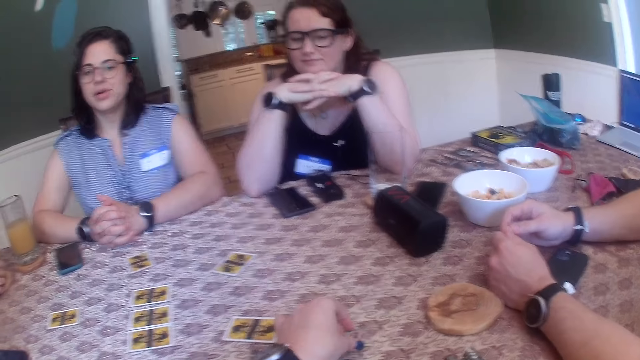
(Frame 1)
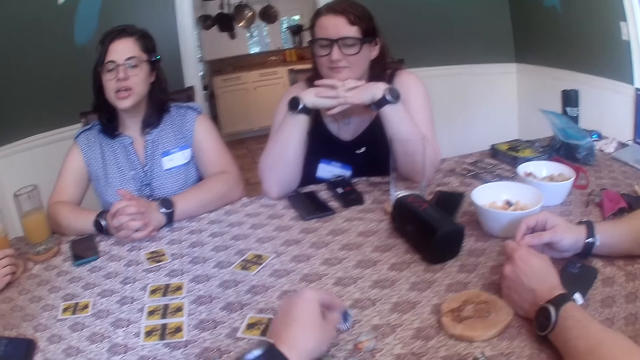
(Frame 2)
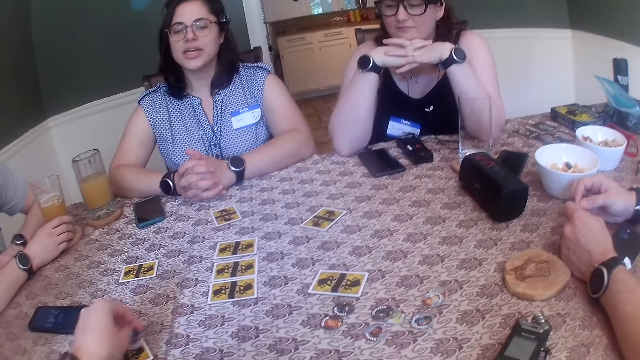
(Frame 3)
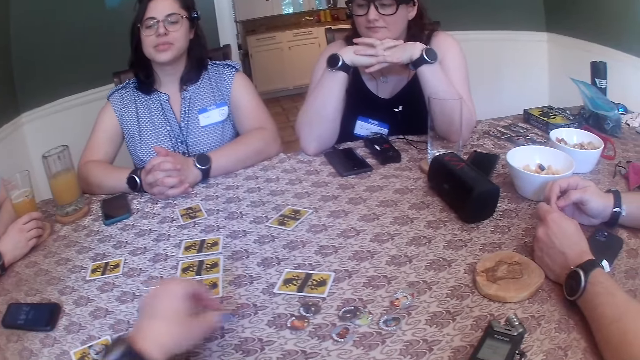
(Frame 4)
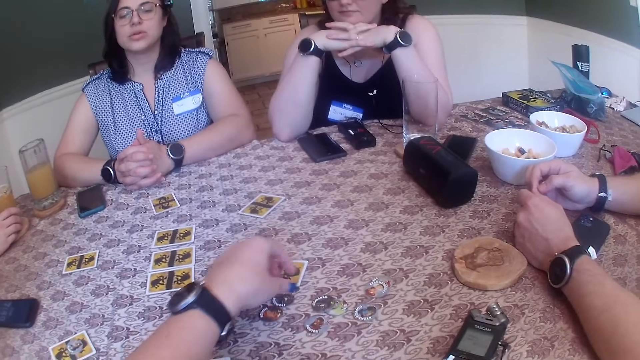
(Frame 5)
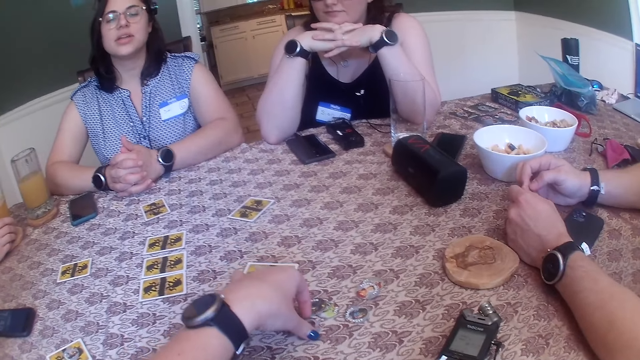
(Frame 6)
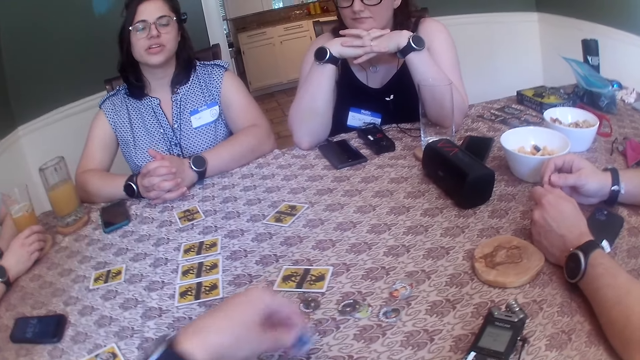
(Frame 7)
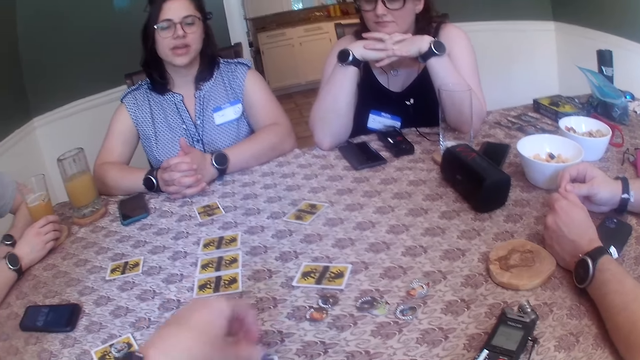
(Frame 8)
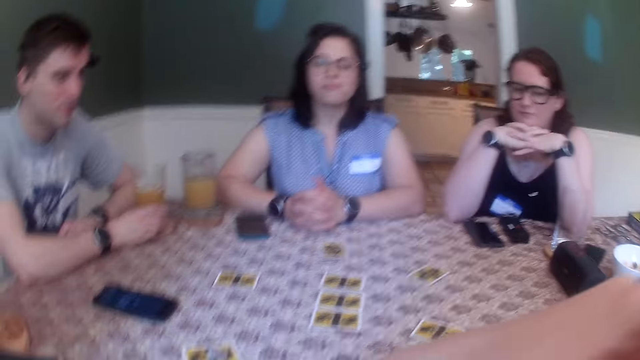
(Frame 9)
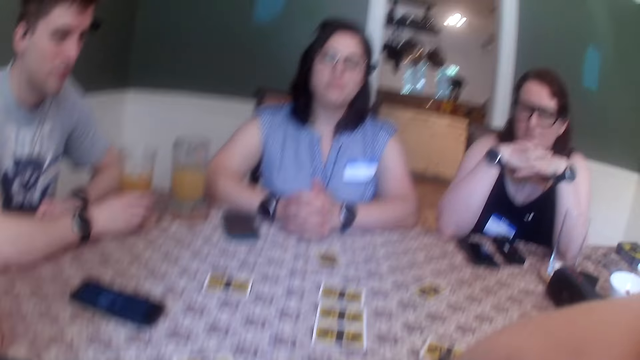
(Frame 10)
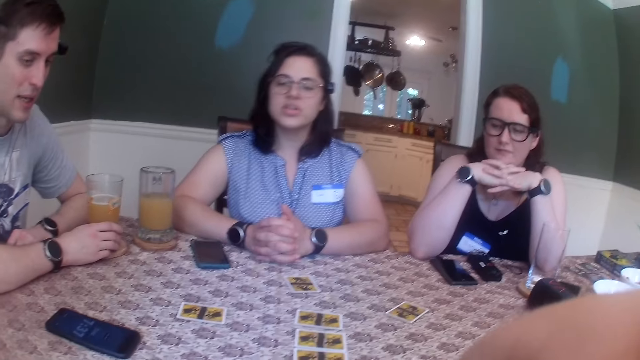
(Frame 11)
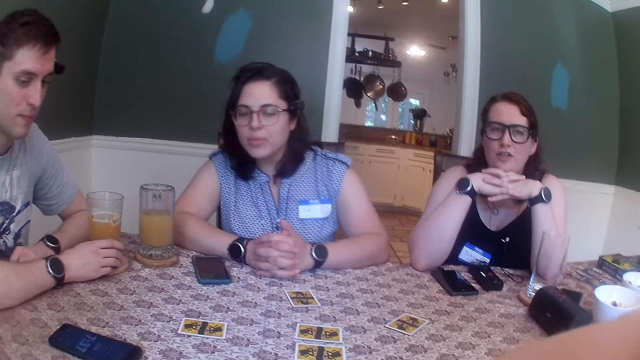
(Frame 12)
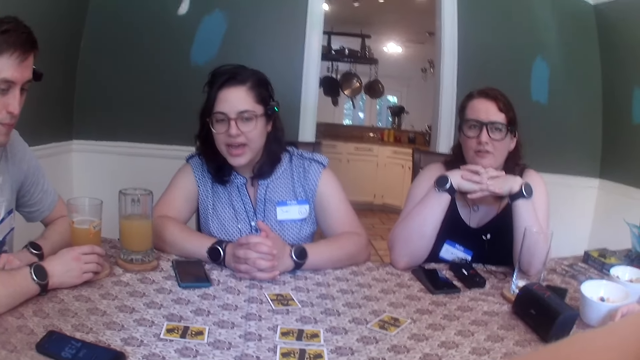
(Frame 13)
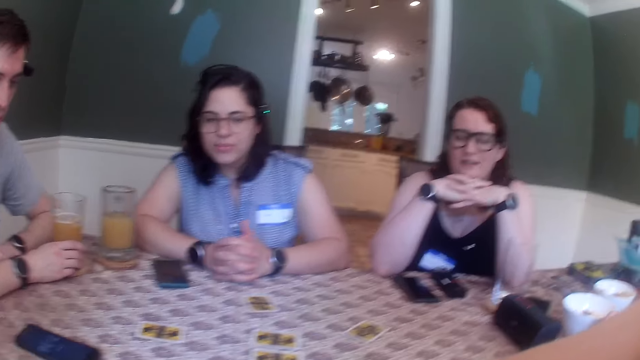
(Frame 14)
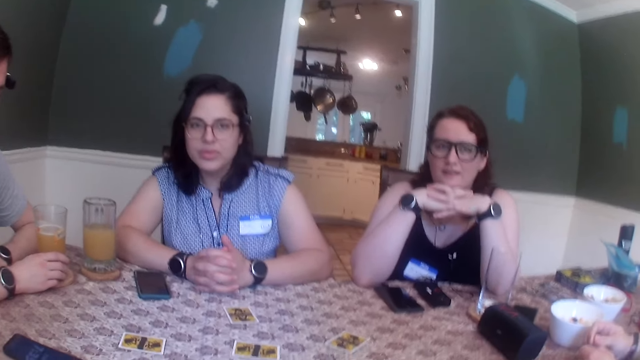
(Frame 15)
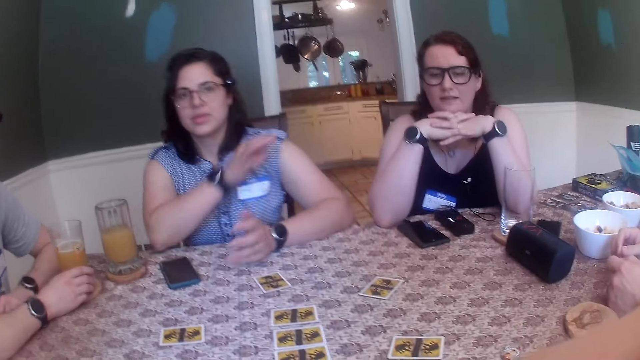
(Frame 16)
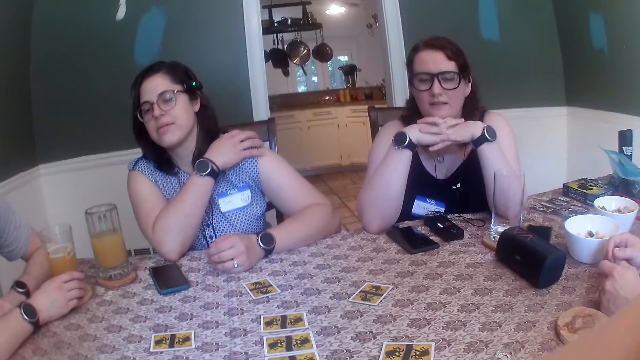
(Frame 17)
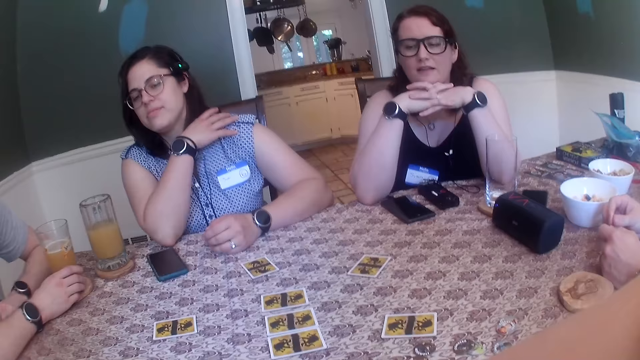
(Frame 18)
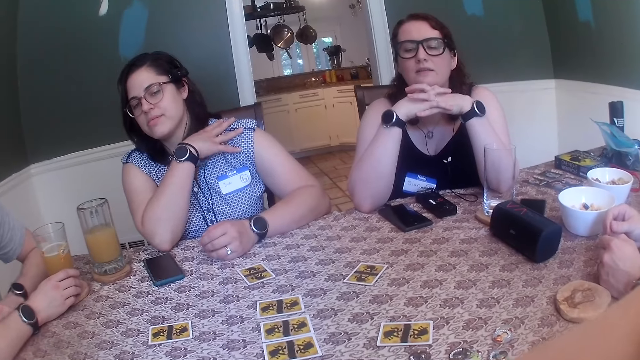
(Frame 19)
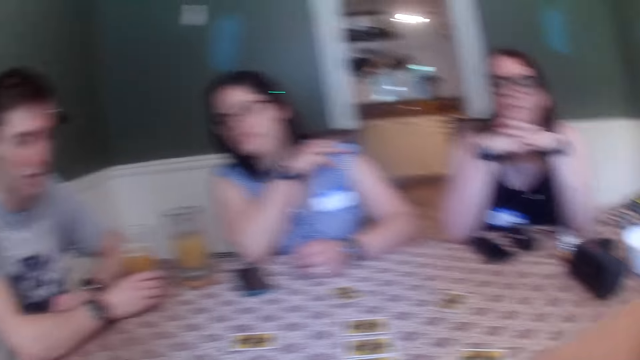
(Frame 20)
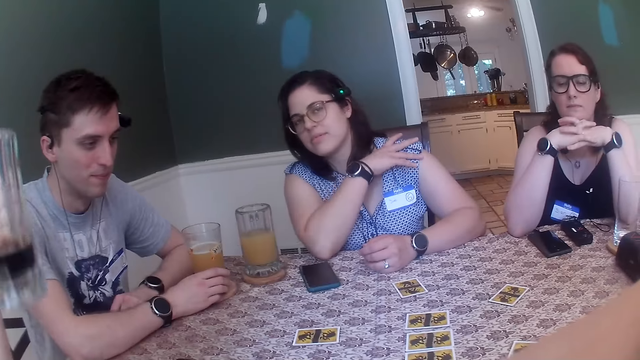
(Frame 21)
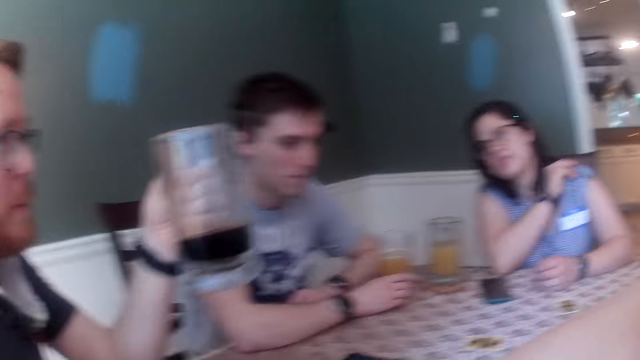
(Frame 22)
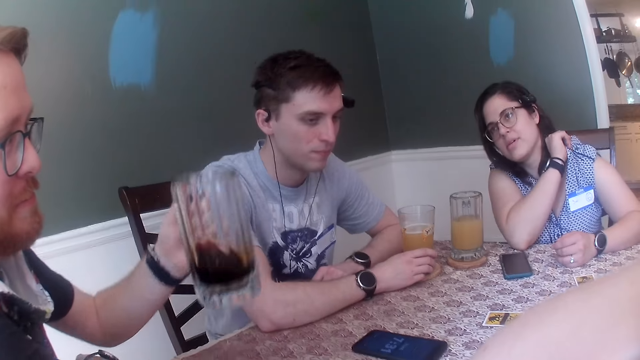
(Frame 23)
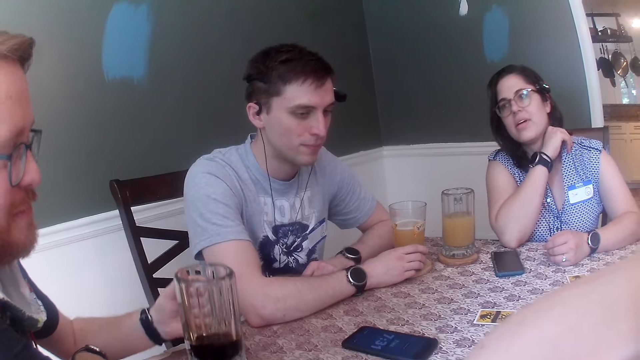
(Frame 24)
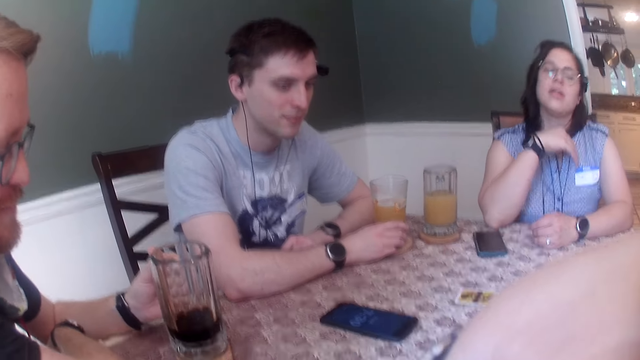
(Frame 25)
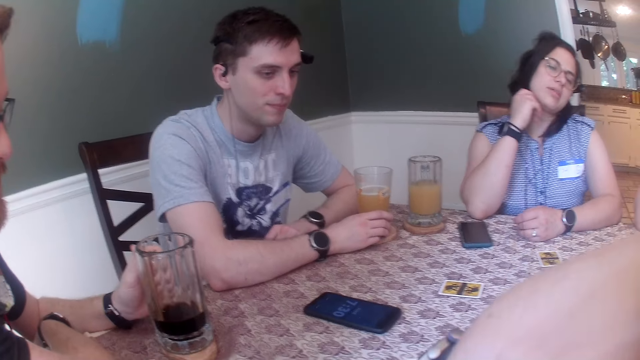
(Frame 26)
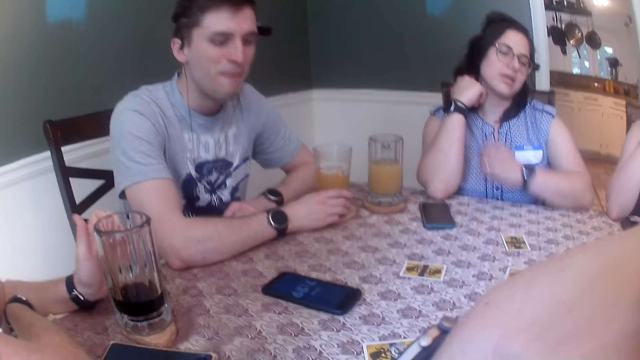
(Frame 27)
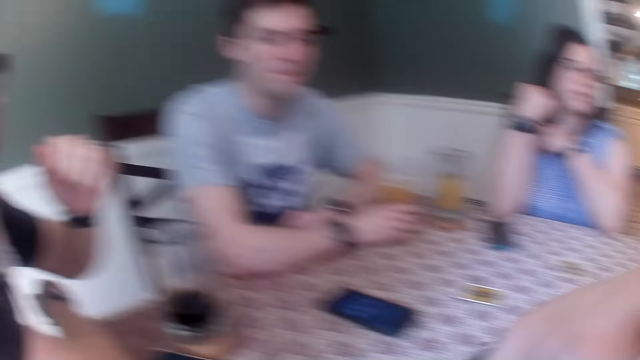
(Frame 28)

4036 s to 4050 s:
The camera wearer picks up the card token on the table with her left hand. She drops the card token on the table with her left hand. She picks up the card token on the table with her left hand. She drops the card token on the table with her left hand. She touches her face. She converses with a group of people. A lady scratches her shoulder with her left hand. A man holds a mug in his left hand. The man drinks juice. The man drops the mug in his left hand on the table.

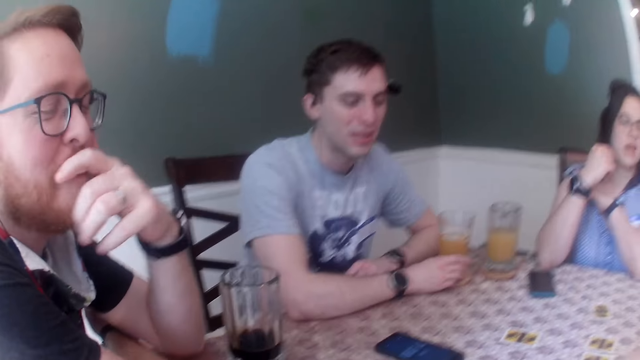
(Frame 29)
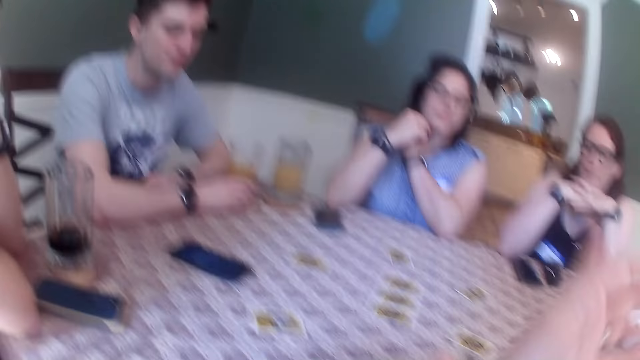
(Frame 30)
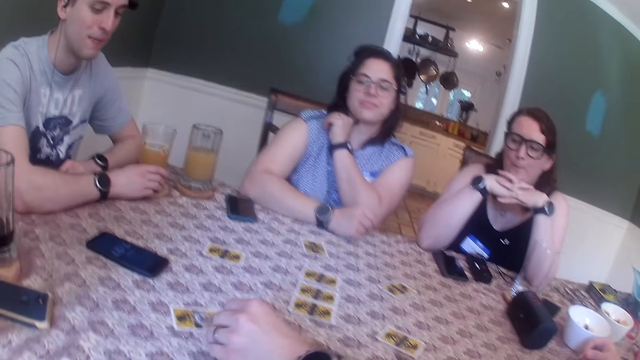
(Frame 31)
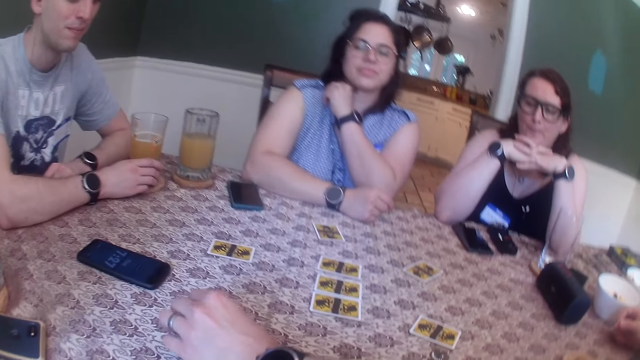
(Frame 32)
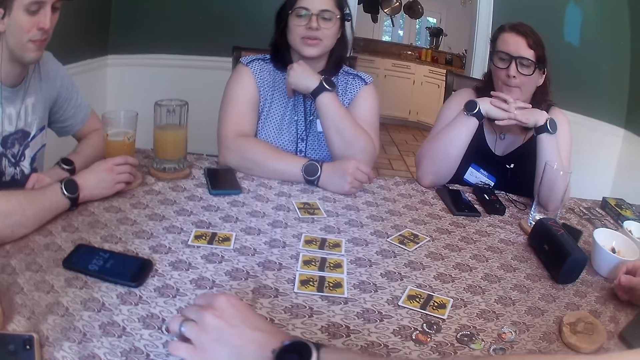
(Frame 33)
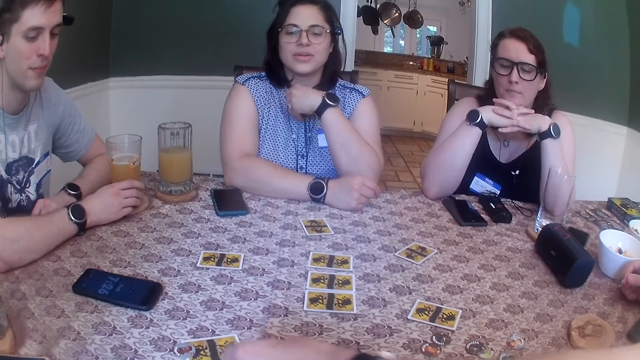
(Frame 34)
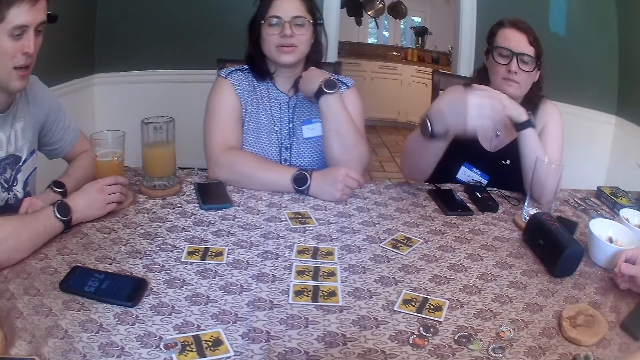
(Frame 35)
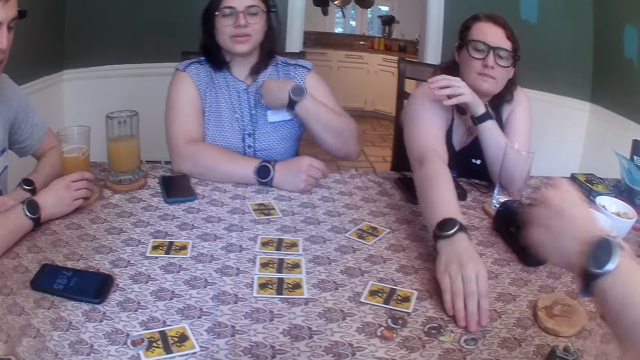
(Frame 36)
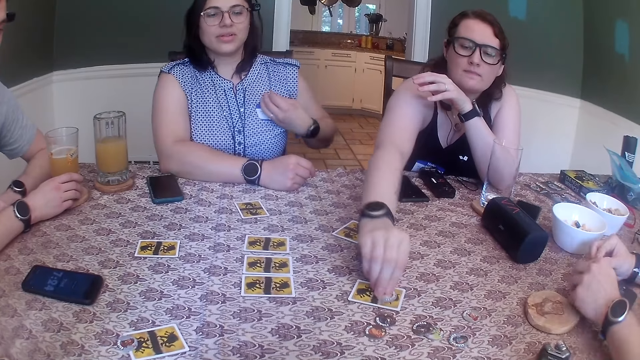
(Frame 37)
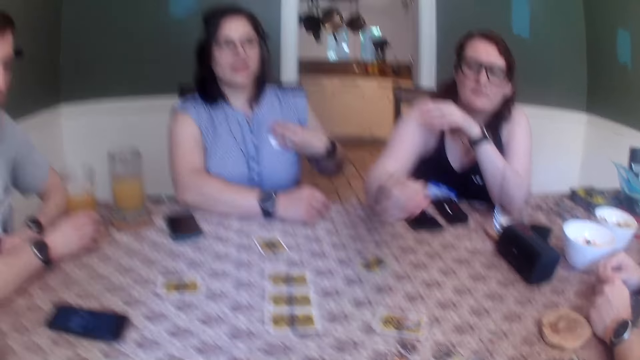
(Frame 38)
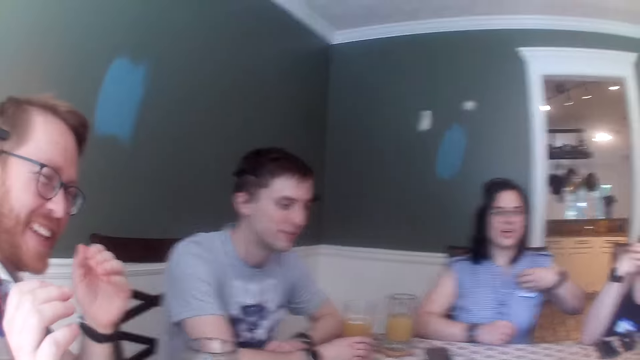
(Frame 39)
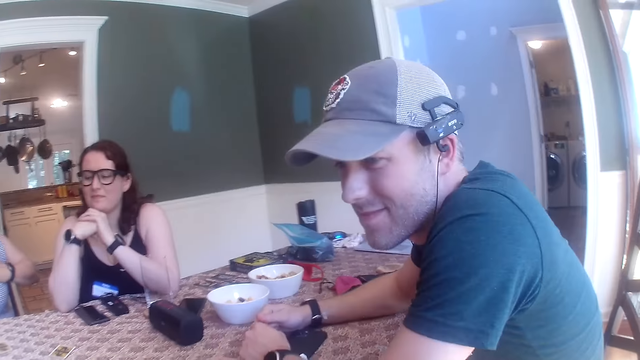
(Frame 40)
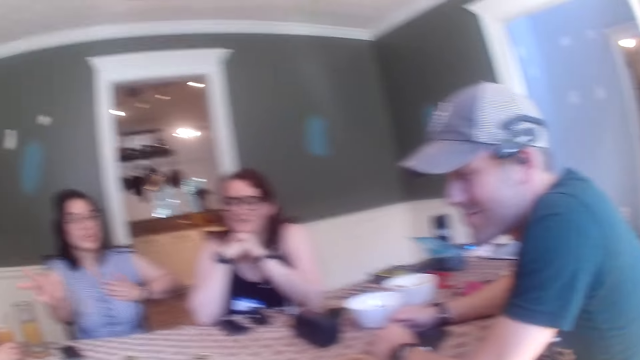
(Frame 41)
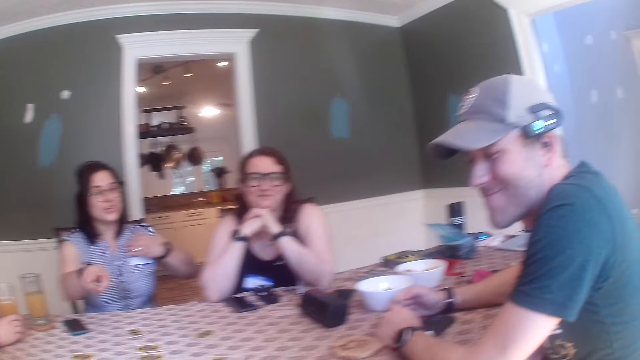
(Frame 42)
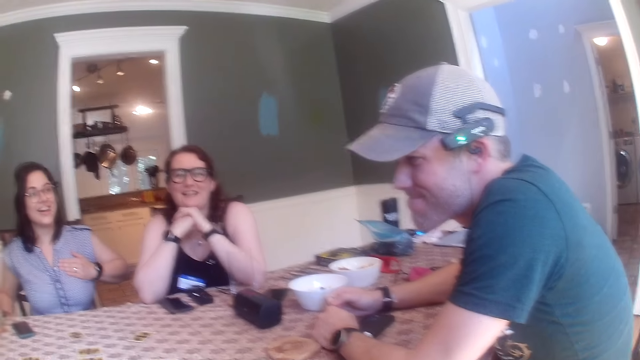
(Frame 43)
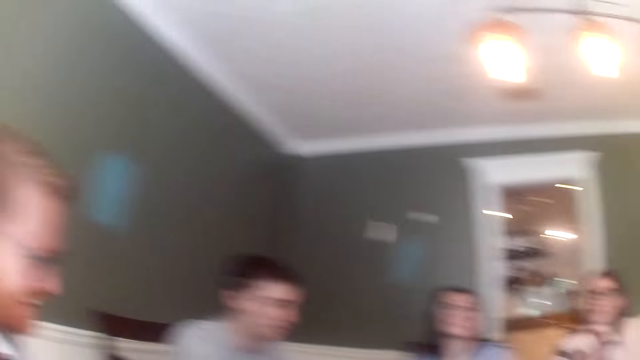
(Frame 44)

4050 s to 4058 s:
A man touches his mouth. The camera wearer picks up a card token from the table with her left hand. A woman picks up a card token on the table with her right hand. The woman drops the card token on a card on the table with her right hand. Another man plays with the token. The first man laughs. The other man sits beside the camera wearer. A lady moves her hand.
